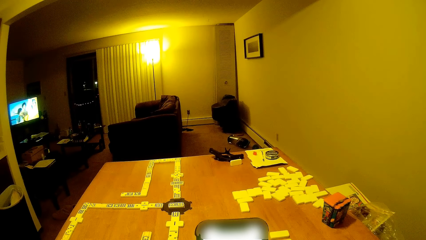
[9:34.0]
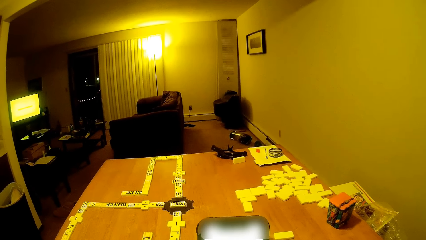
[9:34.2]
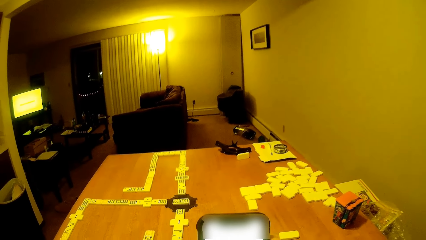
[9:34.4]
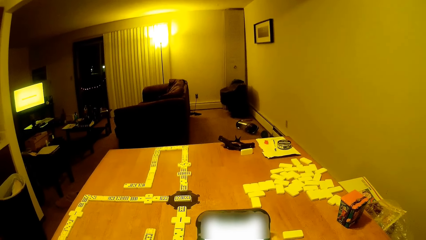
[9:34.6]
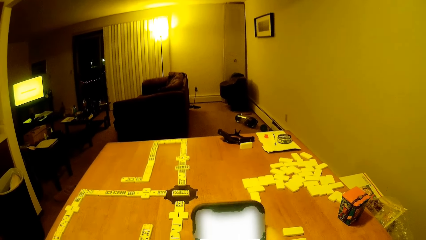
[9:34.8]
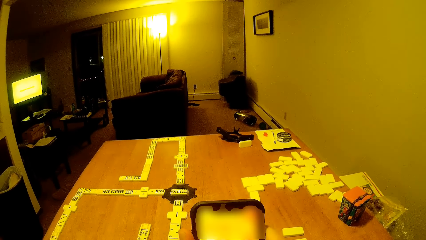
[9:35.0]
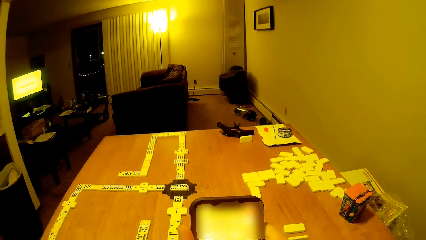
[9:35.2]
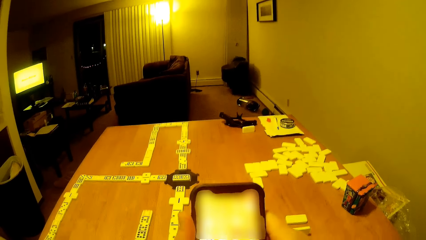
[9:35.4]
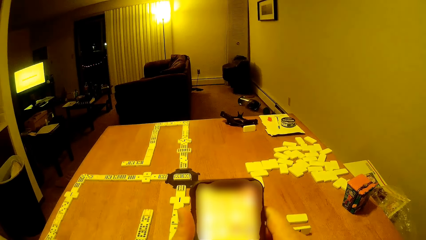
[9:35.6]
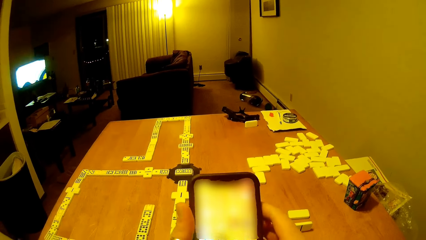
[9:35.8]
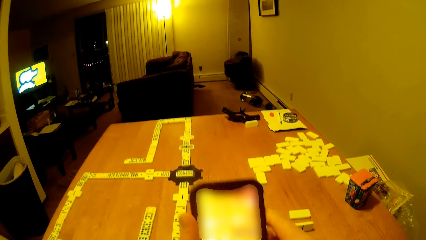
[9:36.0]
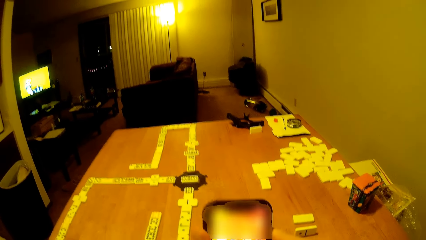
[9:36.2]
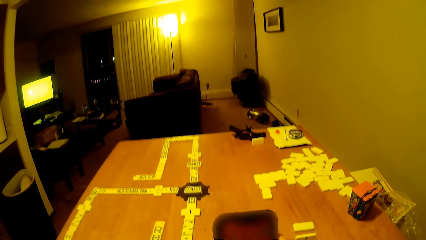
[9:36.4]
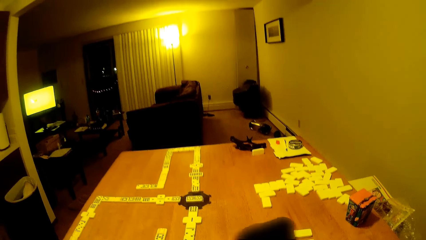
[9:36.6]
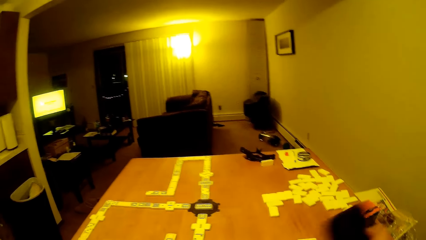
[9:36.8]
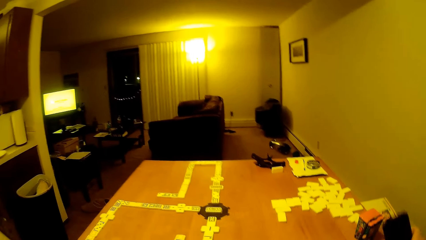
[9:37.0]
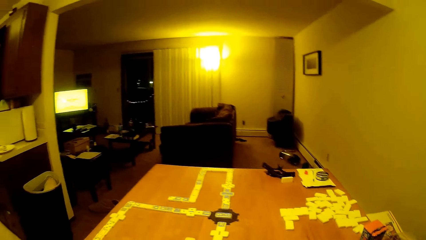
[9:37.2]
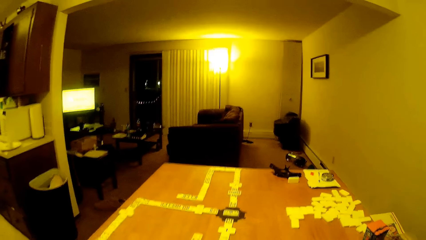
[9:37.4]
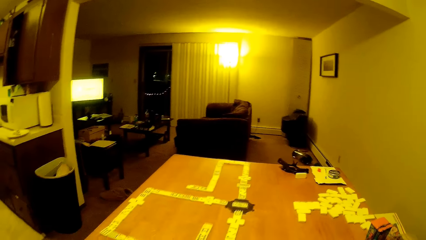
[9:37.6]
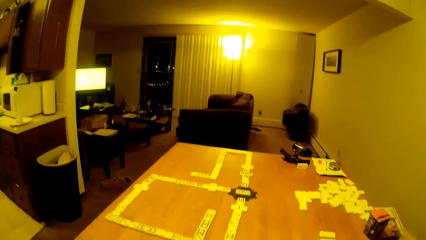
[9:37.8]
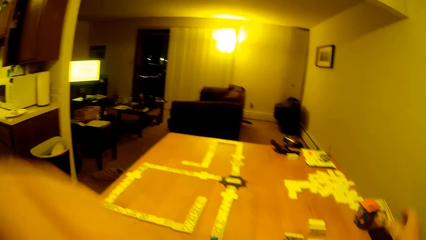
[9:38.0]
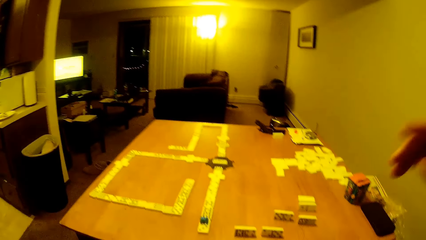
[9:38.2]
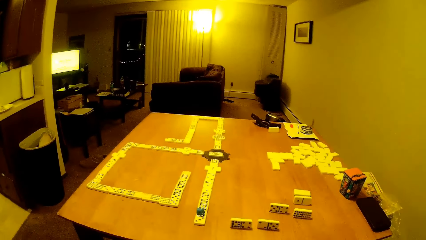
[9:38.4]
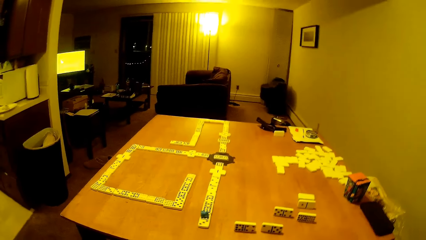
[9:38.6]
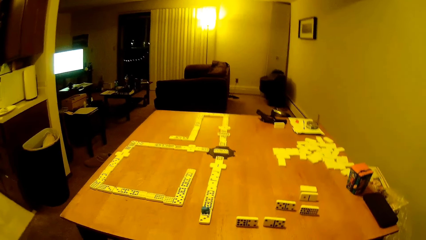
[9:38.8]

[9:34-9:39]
The camera wearer puts the phone on the table. He moves his hands upwards.
